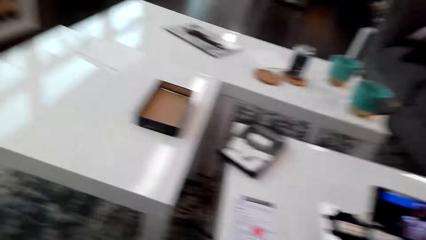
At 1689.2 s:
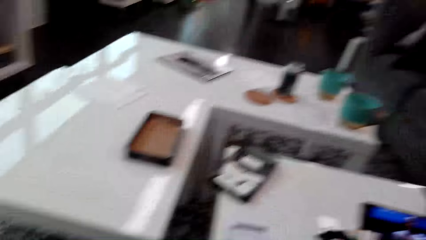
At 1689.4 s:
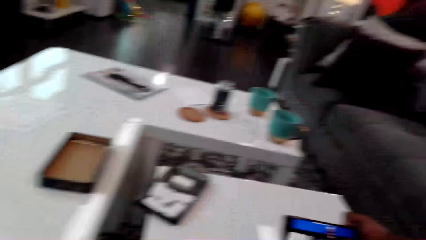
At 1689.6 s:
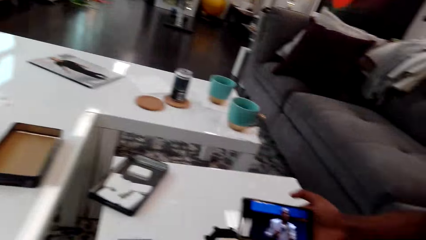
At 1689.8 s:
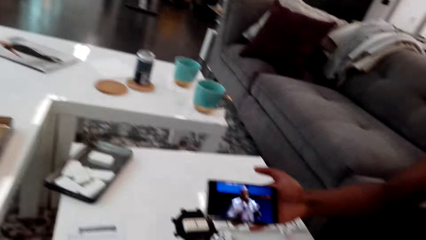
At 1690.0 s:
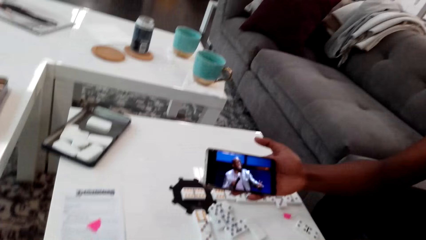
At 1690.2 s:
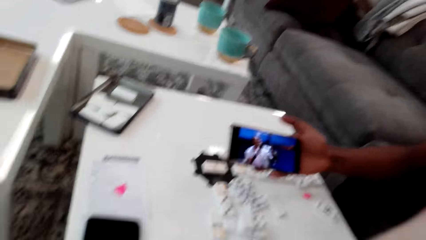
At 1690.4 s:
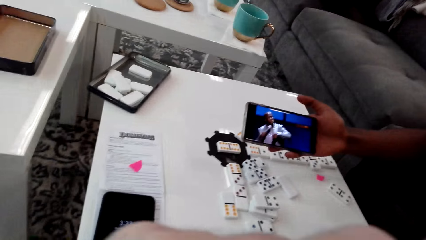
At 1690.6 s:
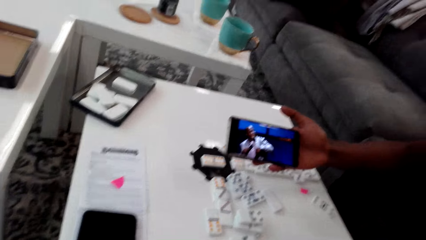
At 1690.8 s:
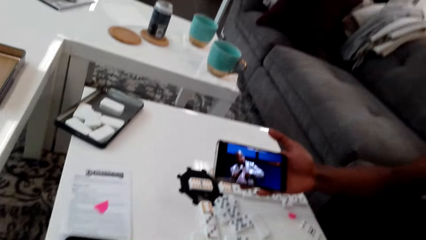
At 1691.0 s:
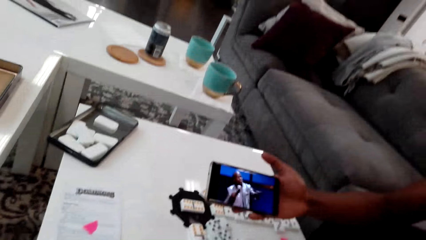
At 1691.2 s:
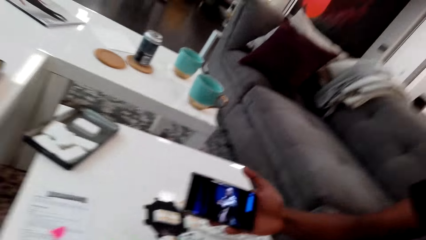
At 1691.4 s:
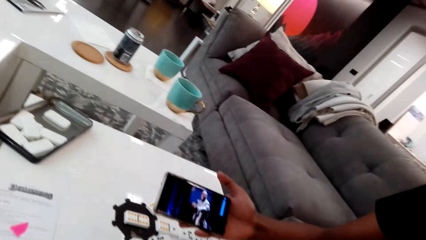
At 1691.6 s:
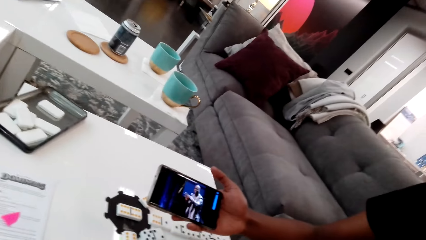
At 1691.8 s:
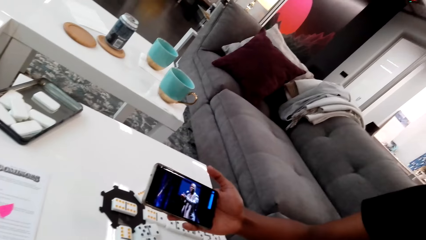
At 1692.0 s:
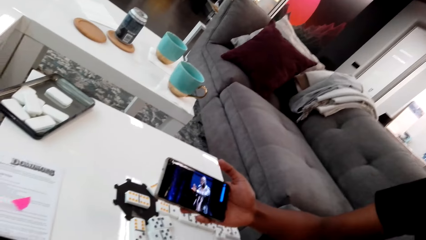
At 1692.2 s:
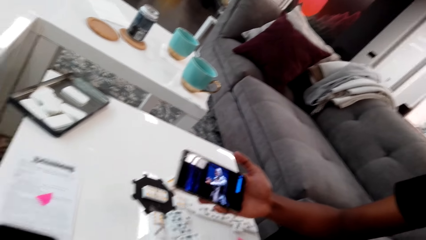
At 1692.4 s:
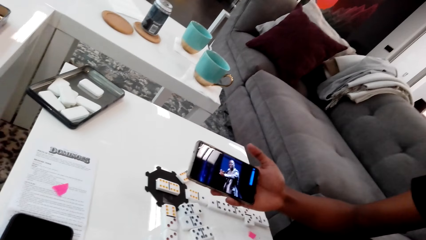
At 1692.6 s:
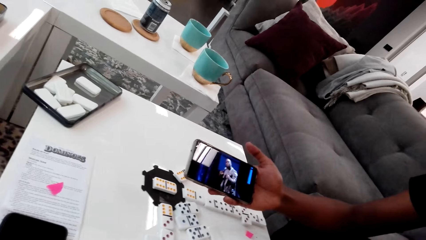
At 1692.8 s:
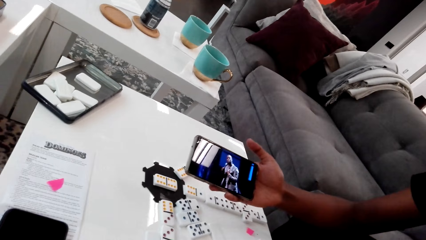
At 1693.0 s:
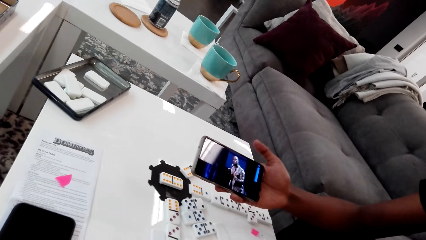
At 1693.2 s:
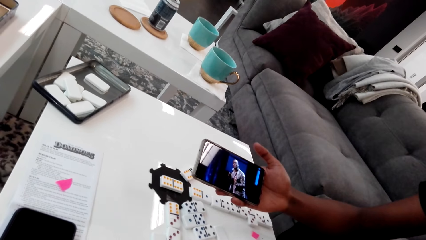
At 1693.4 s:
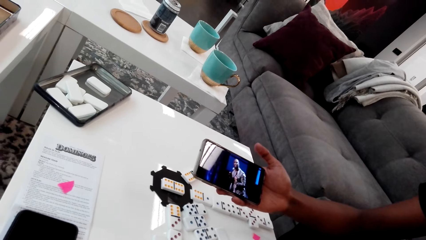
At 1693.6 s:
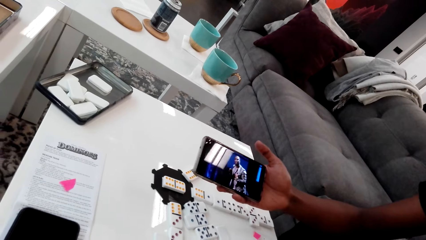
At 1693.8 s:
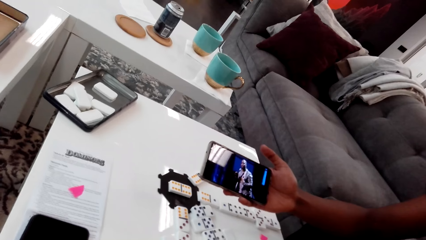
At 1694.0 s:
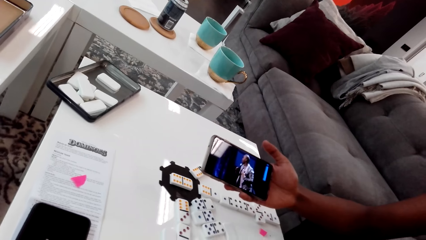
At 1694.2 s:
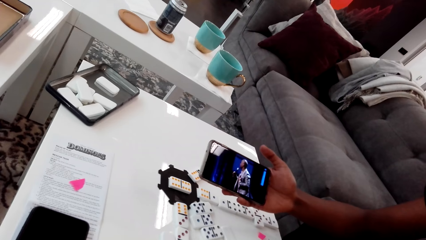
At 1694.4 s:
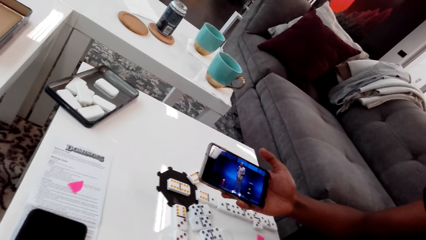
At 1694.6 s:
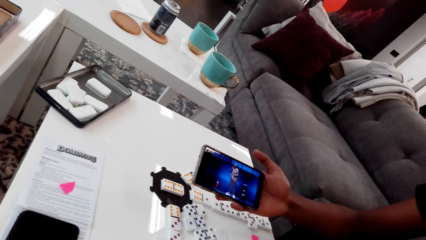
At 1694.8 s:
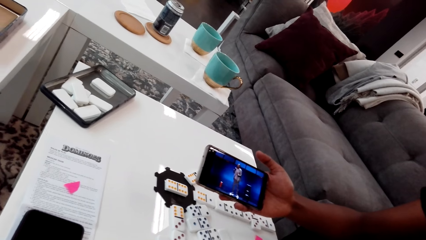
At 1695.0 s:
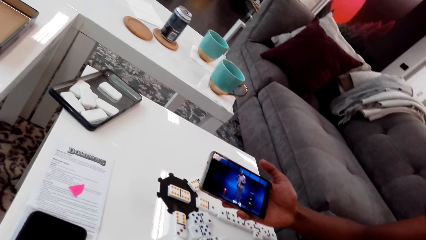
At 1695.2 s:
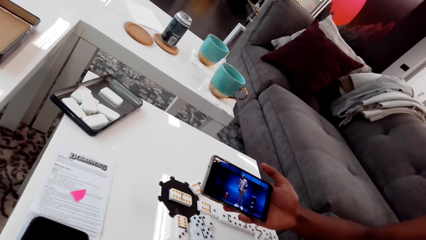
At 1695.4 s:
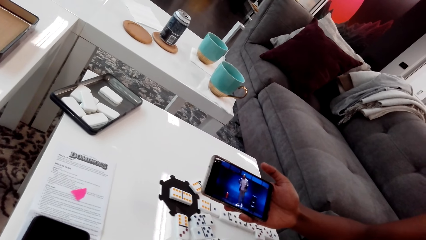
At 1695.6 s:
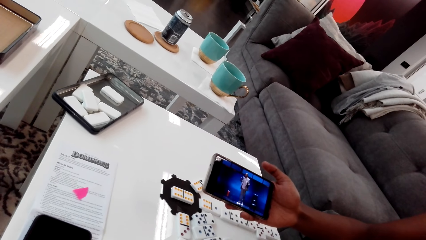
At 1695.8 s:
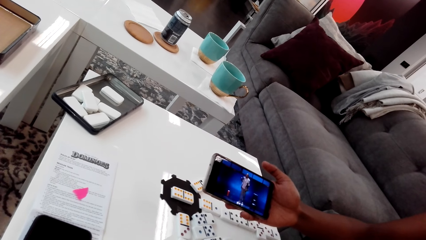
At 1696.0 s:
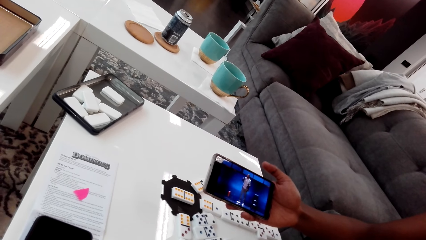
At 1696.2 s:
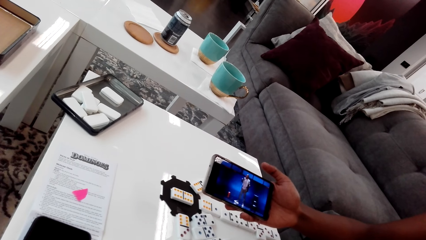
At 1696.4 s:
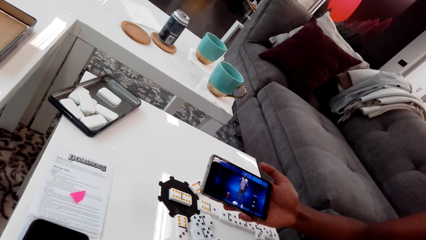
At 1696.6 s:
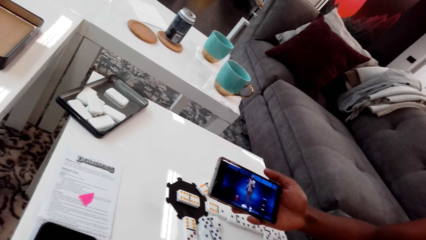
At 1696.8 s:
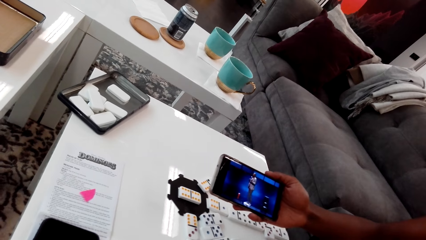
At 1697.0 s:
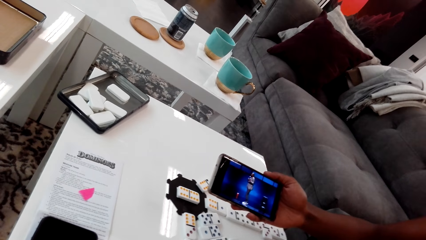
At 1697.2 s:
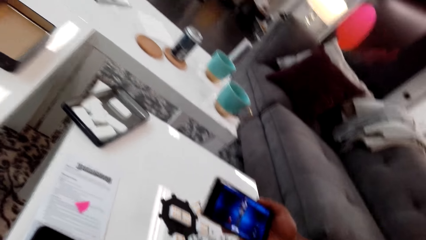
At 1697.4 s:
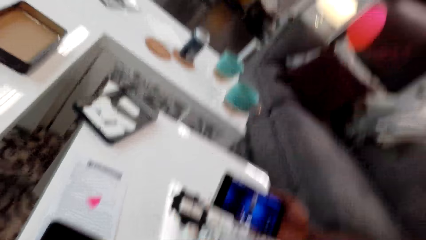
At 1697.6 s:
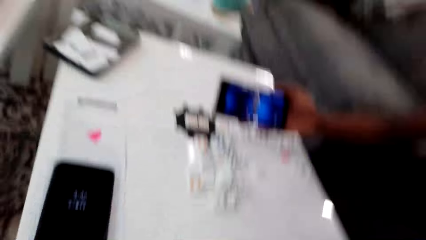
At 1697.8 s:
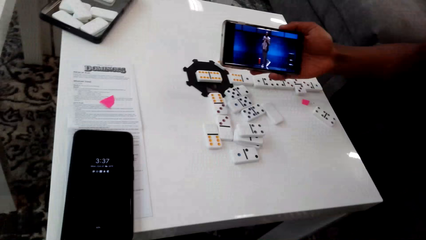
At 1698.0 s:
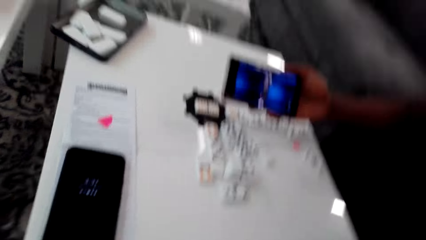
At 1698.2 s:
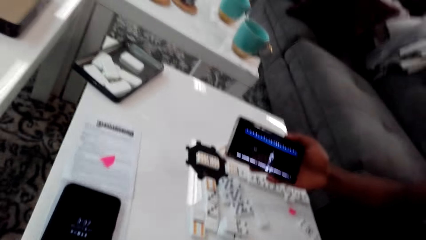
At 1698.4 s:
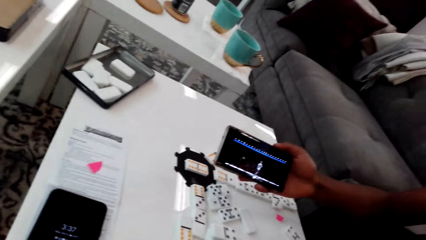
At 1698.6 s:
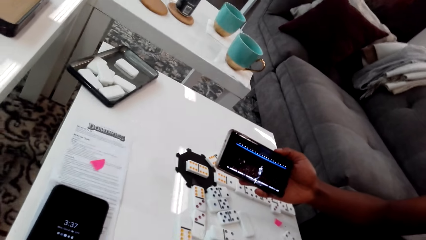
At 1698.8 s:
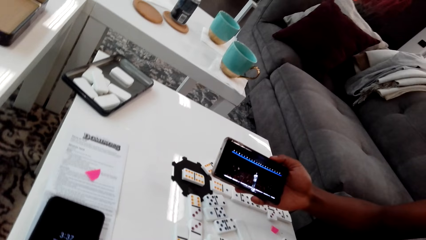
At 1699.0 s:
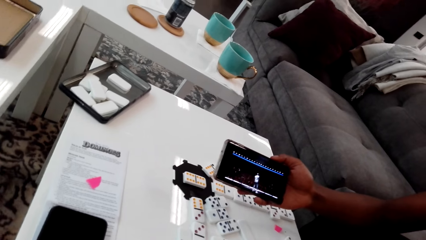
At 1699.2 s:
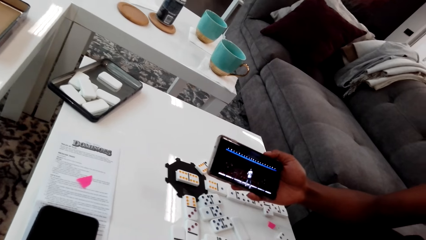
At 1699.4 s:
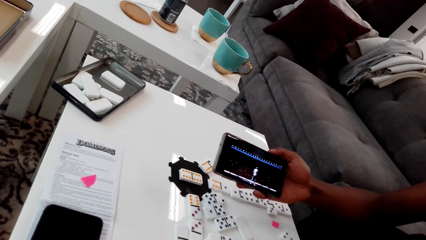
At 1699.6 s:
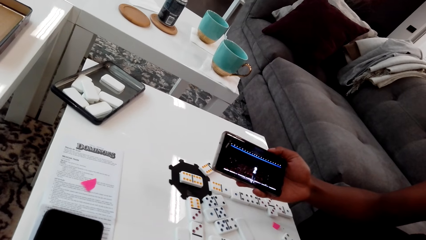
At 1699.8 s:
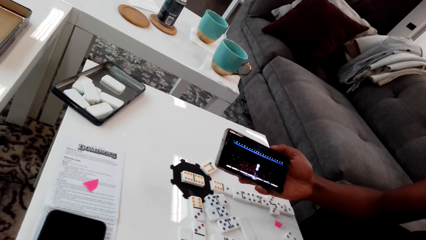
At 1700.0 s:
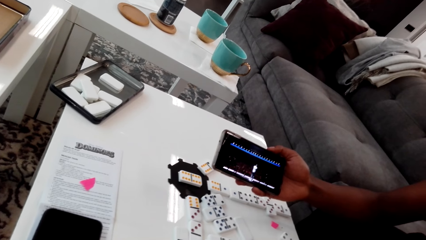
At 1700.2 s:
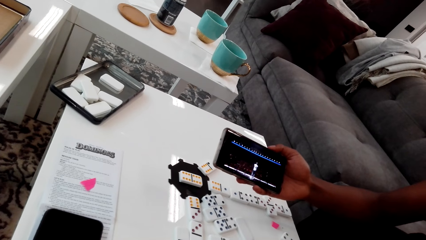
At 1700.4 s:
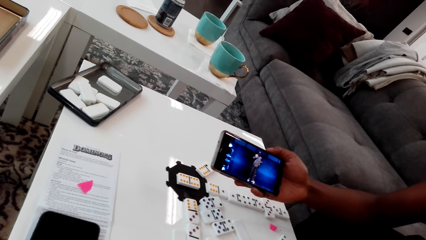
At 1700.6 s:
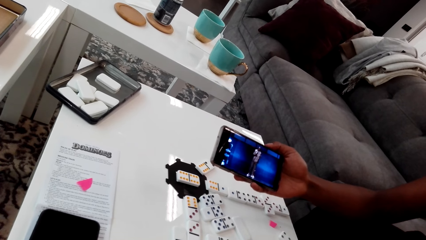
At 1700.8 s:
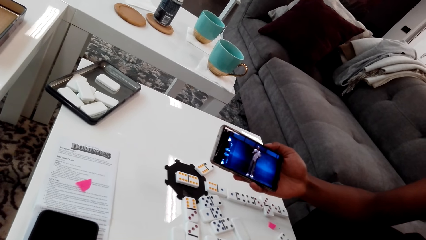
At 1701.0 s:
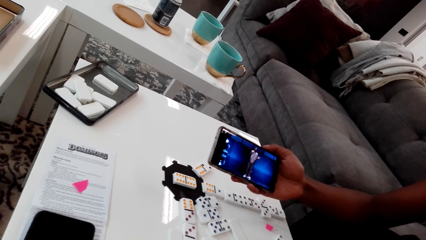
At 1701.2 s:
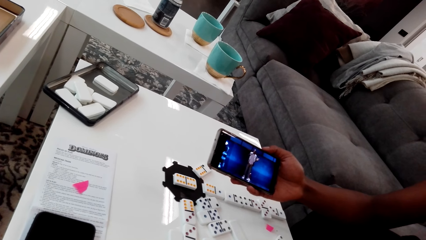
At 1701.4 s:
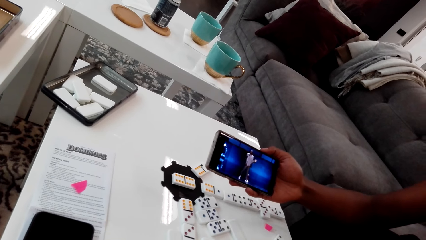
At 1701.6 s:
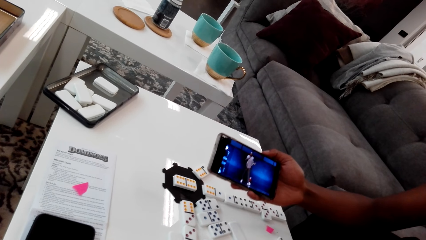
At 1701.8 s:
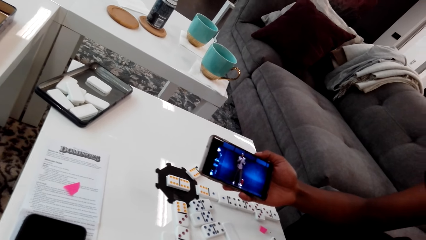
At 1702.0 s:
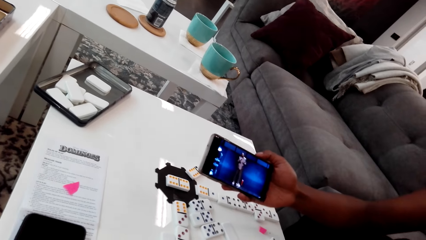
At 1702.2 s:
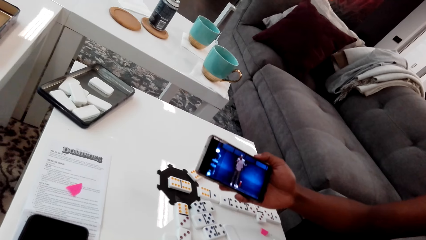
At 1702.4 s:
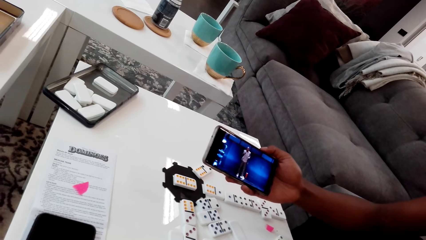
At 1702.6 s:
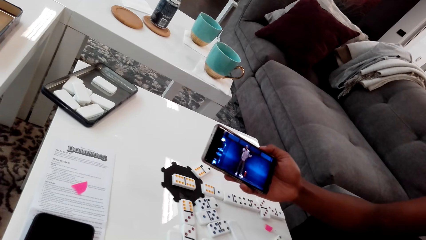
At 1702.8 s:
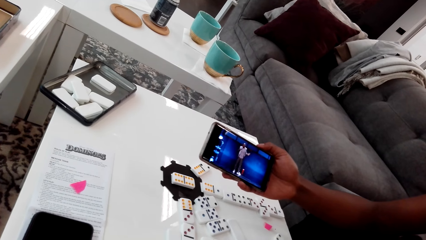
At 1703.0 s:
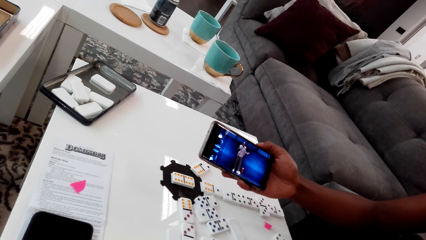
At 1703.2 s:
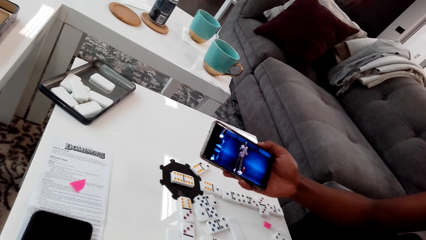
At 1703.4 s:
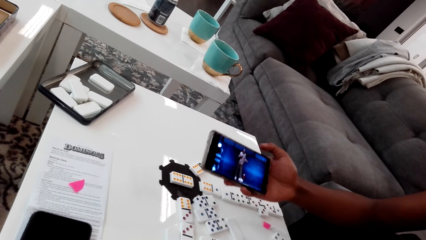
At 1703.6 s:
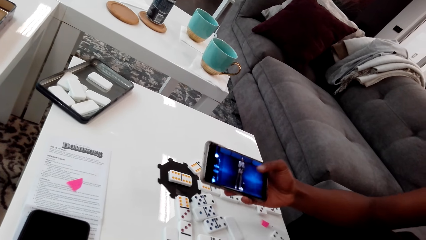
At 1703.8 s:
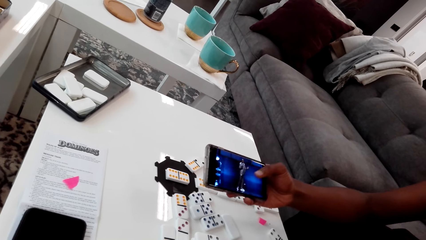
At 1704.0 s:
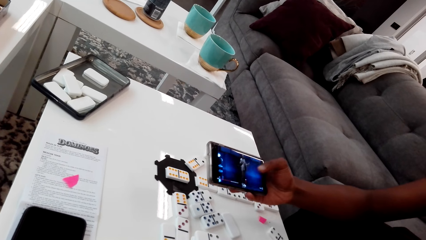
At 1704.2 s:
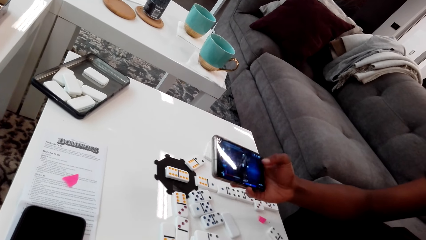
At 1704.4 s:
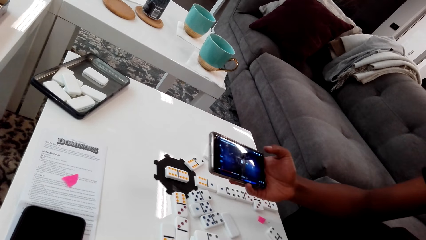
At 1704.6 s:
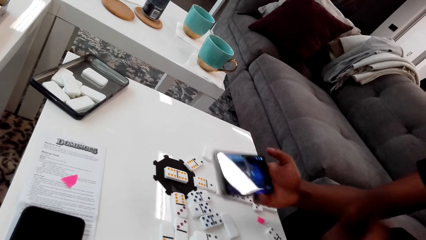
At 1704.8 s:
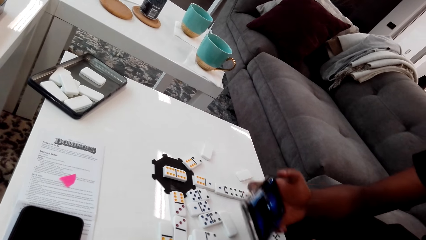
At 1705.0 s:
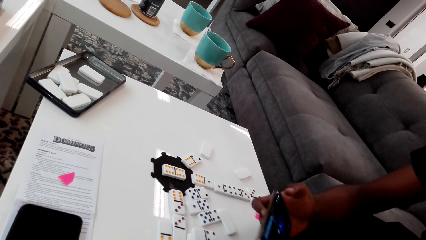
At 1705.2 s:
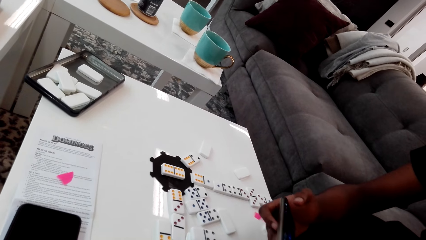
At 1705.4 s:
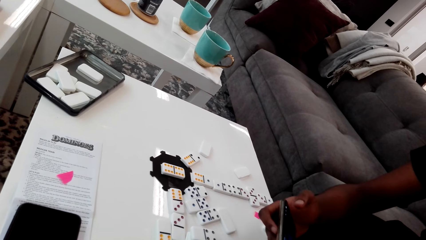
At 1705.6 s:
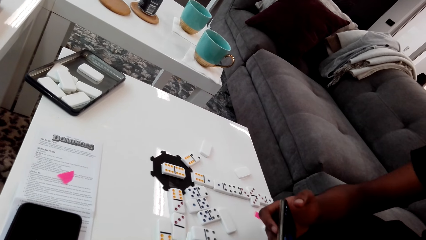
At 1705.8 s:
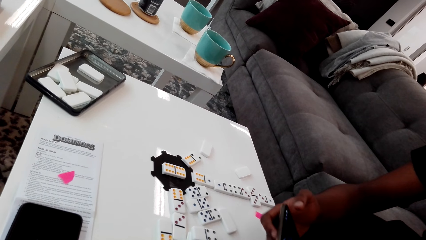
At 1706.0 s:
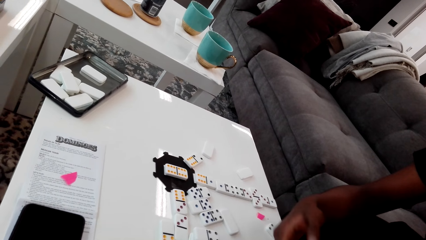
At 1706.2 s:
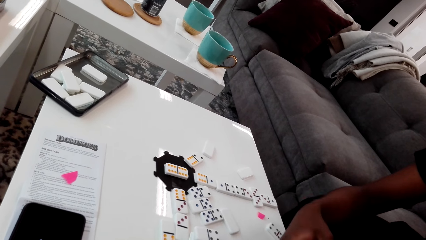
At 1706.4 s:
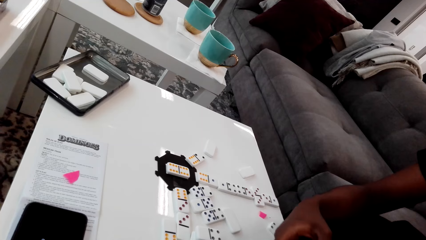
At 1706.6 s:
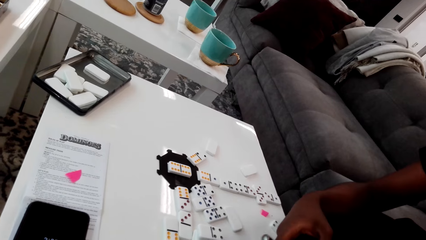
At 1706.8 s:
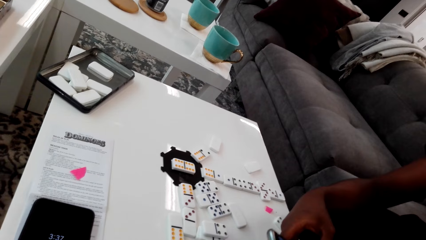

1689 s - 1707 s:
The camera wearer looks around. They stare at the phone. They look around. They stare at the phone. A man taps on the phone's screen and moves the phone. The camera wearer moves the phone.
